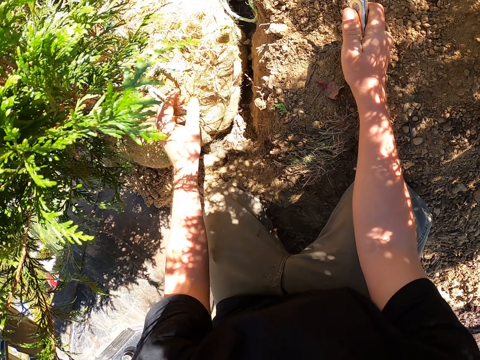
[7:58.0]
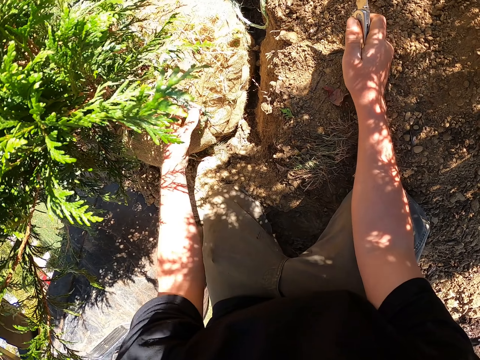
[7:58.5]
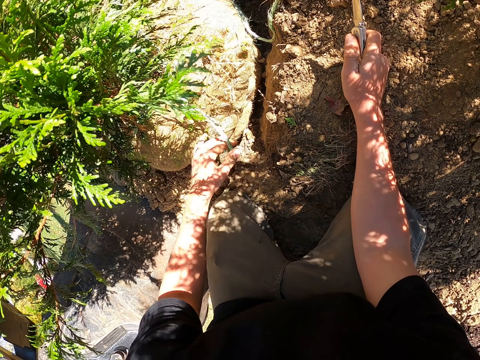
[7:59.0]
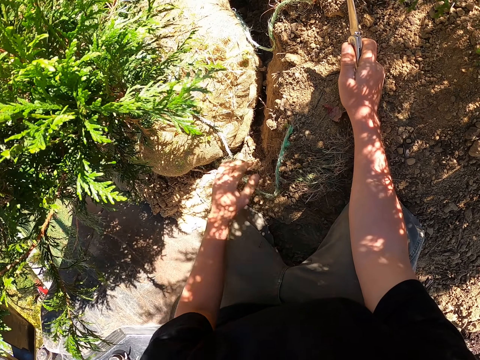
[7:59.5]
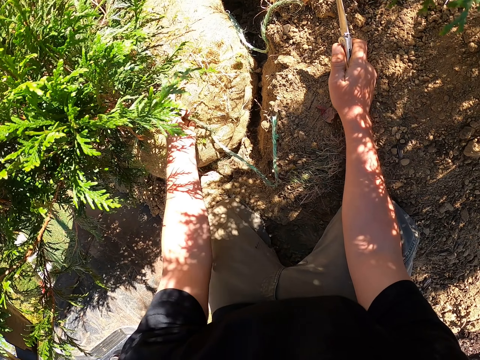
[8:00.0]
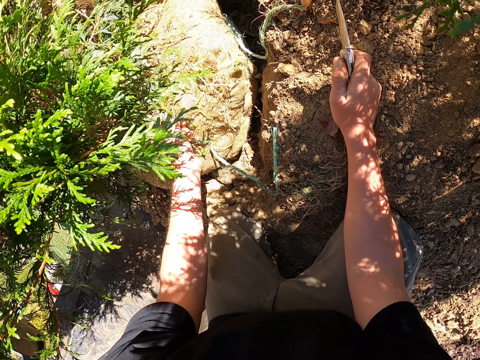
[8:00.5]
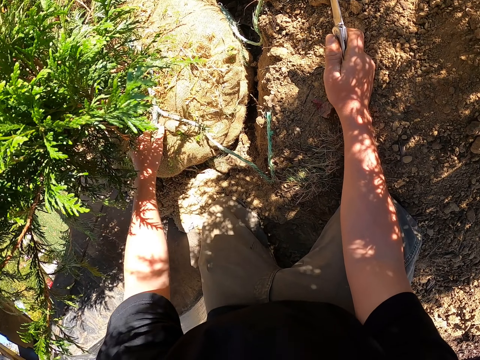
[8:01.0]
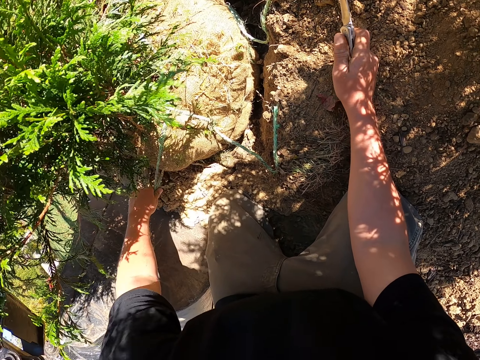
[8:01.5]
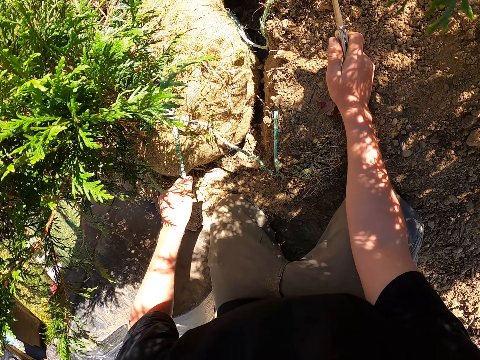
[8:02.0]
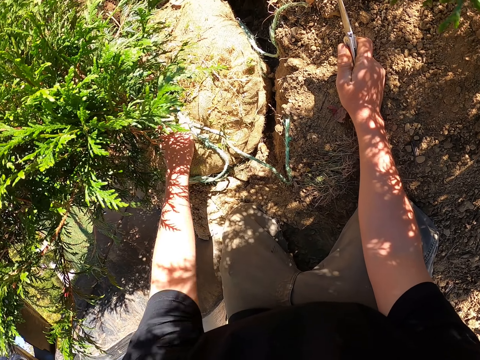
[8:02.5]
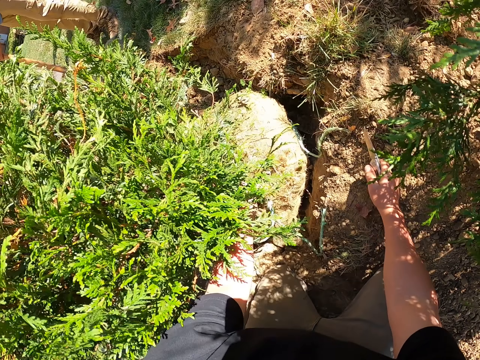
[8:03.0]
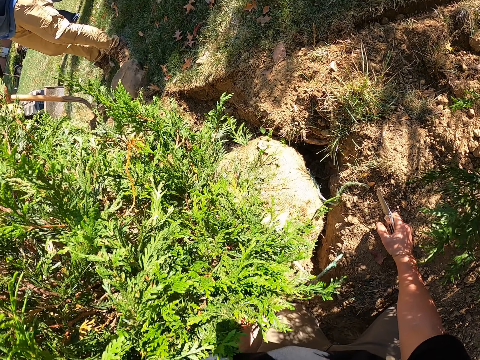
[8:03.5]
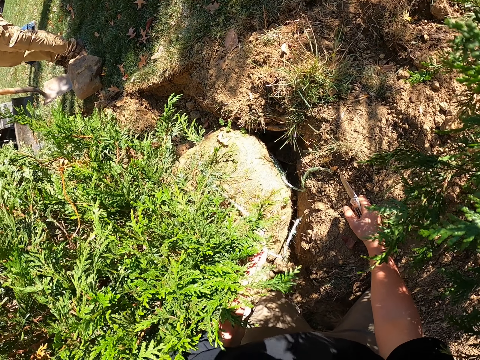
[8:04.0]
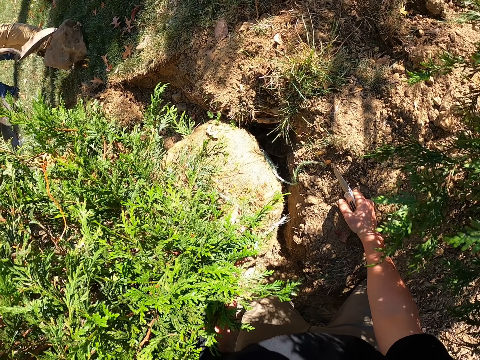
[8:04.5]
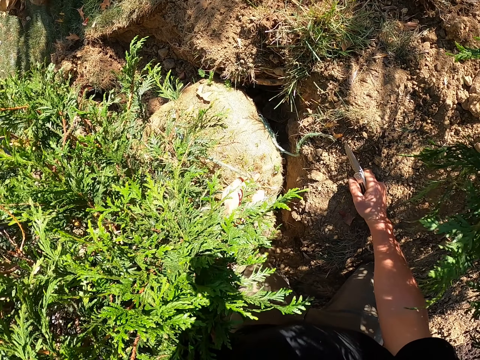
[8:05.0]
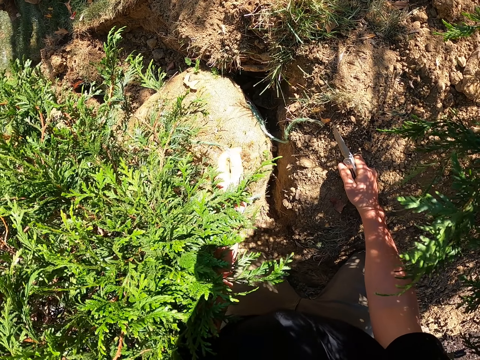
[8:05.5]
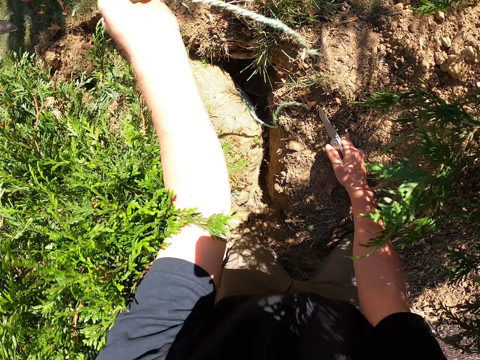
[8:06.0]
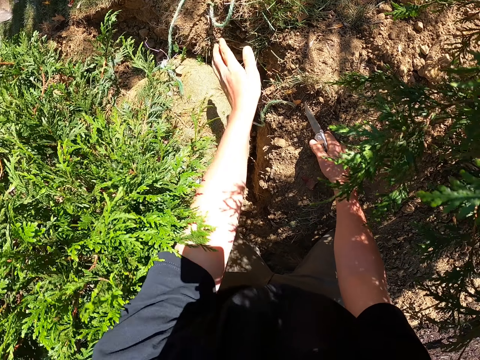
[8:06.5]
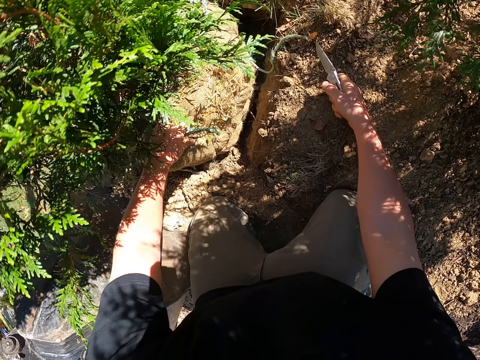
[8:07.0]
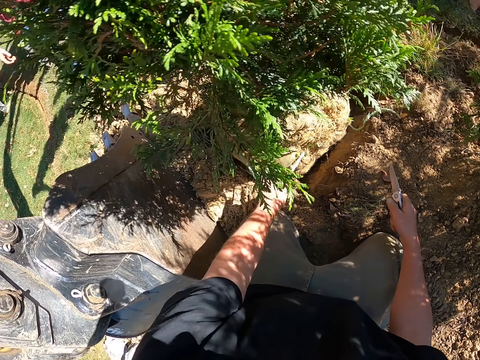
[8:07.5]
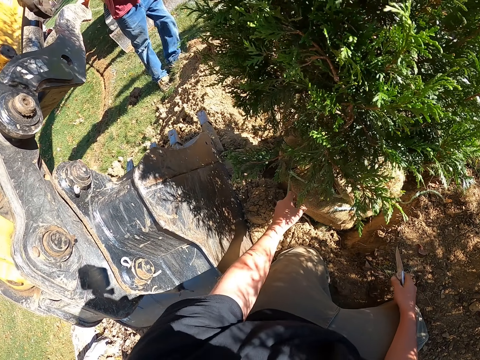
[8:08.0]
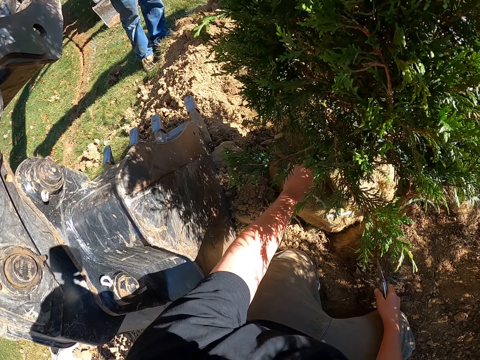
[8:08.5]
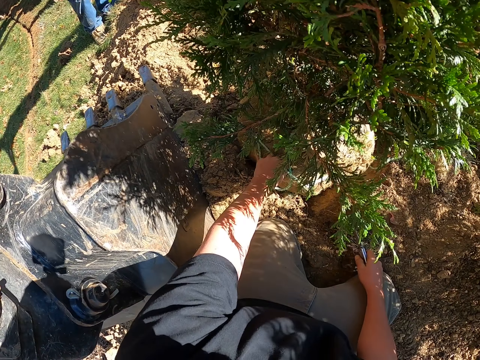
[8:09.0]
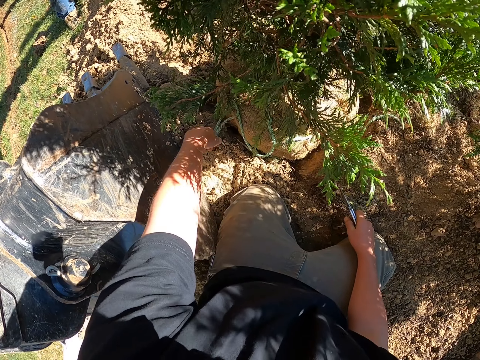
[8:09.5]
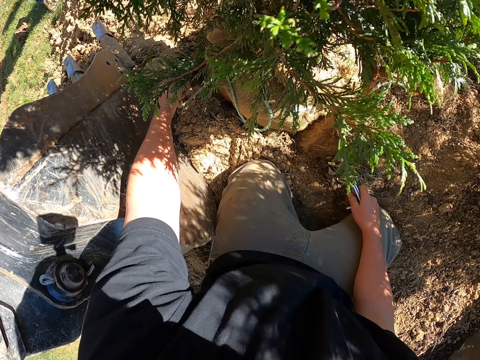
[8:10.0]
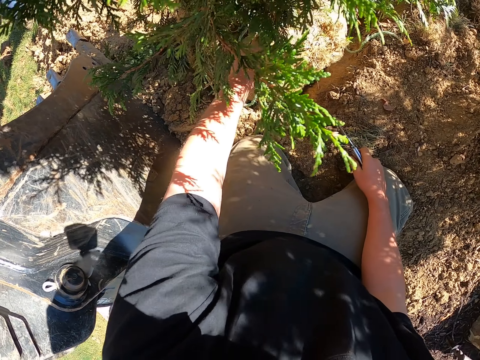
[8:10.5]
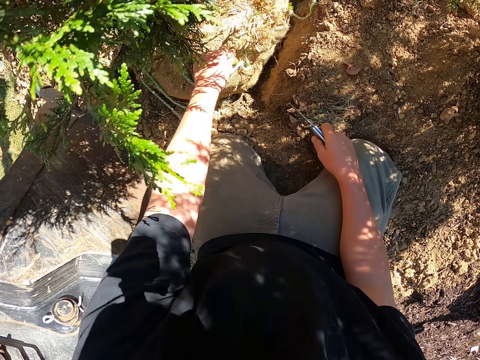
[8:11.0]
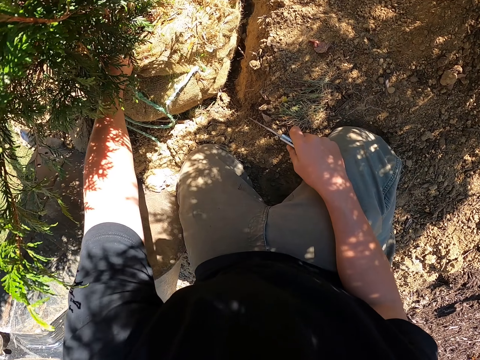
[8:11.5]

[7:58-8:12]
The camera wearer holds the rope with the left hand. They pull the rope with the left hand. They pull the rope again. A man pushes a rock with a spade. The camera wearer looks at the man. They lift the left hand. They pull the rope with the left hand. They pull the rope again.

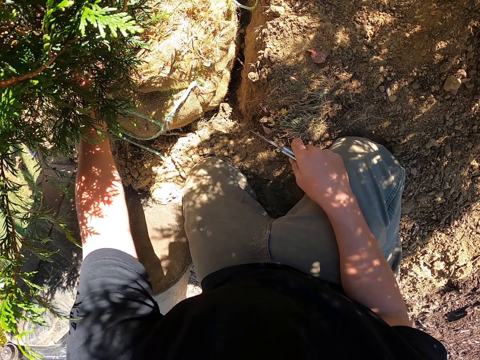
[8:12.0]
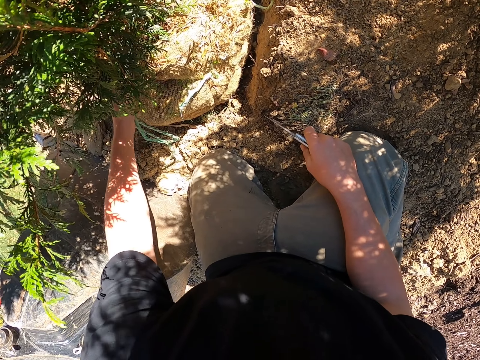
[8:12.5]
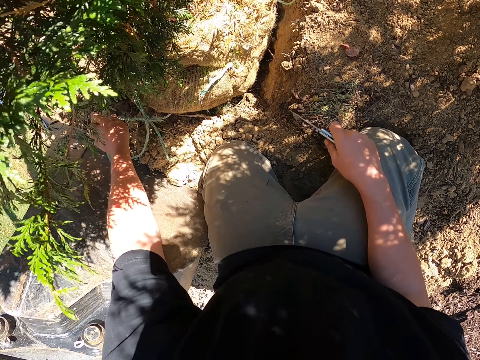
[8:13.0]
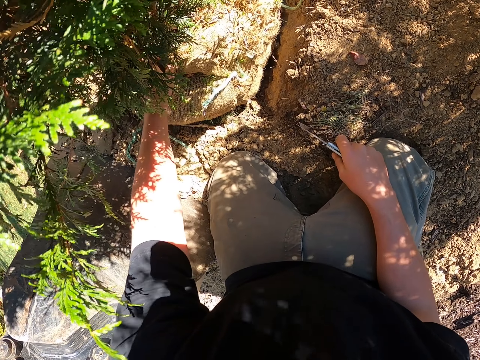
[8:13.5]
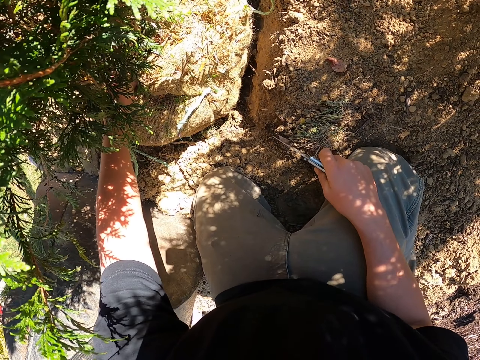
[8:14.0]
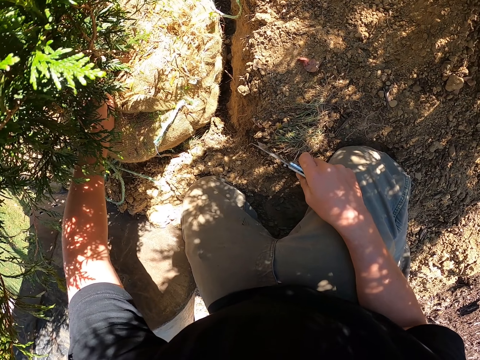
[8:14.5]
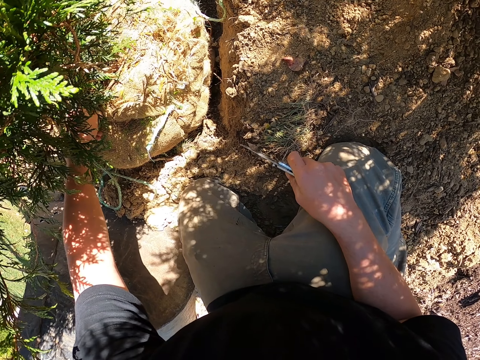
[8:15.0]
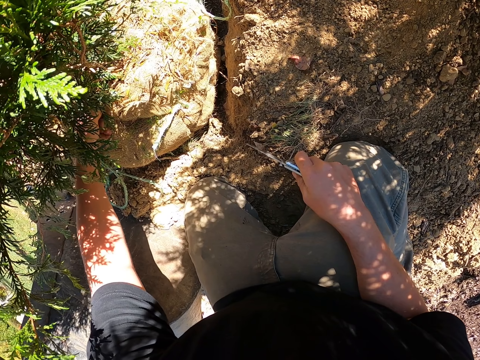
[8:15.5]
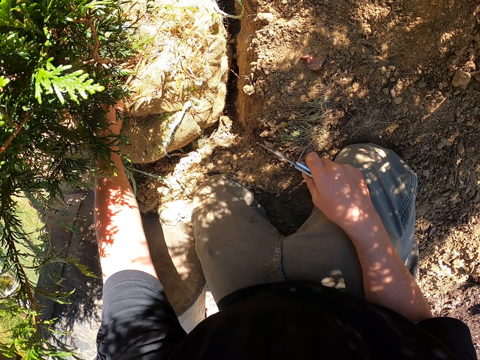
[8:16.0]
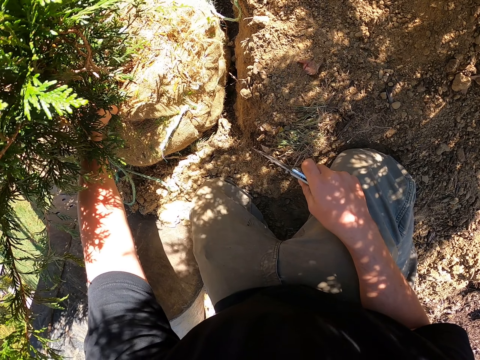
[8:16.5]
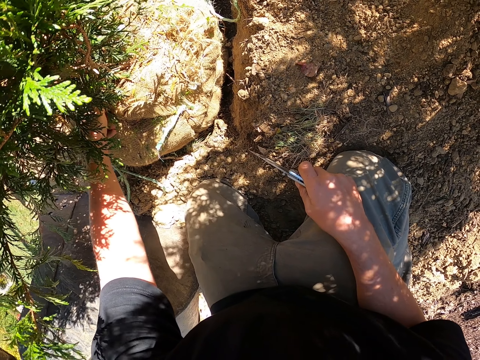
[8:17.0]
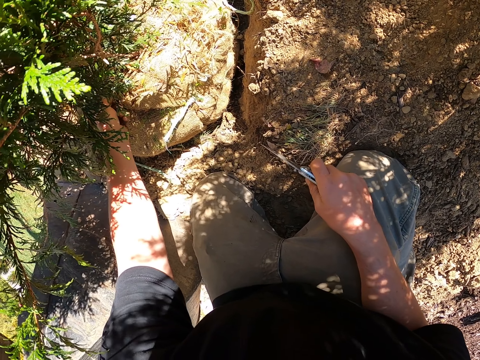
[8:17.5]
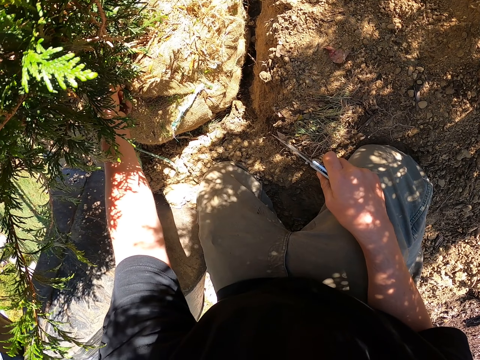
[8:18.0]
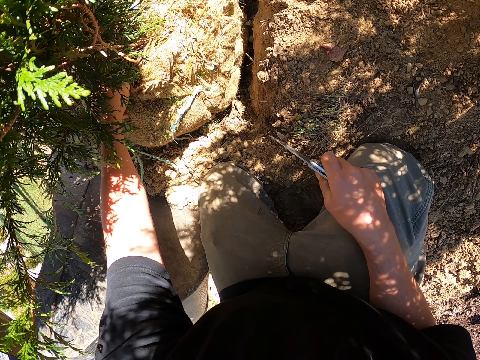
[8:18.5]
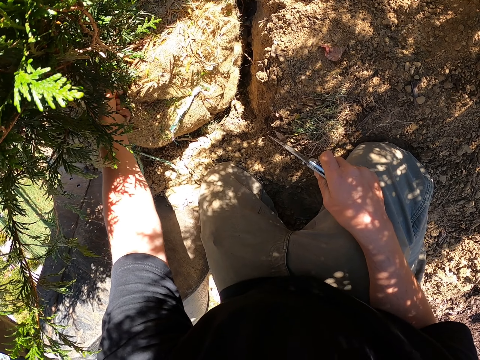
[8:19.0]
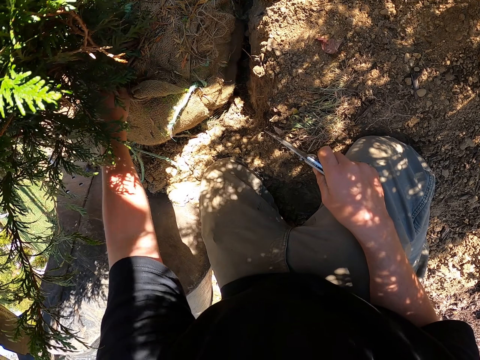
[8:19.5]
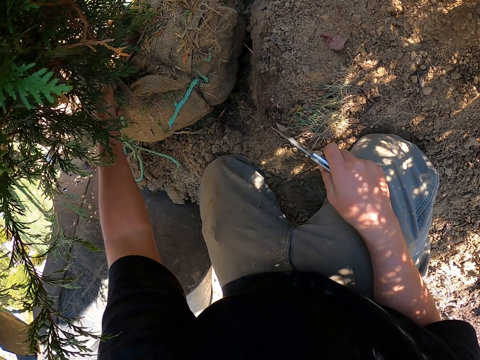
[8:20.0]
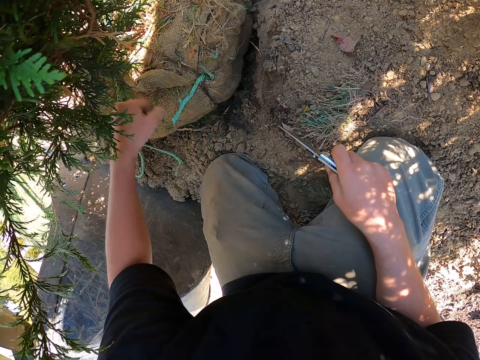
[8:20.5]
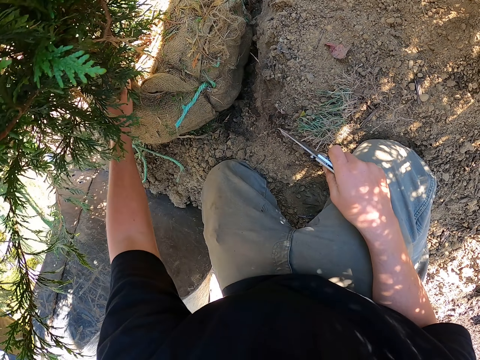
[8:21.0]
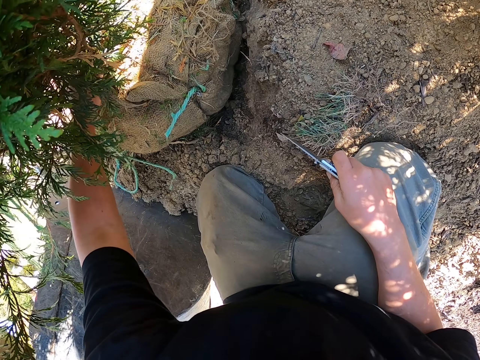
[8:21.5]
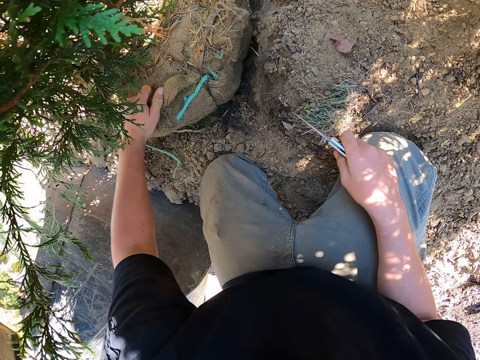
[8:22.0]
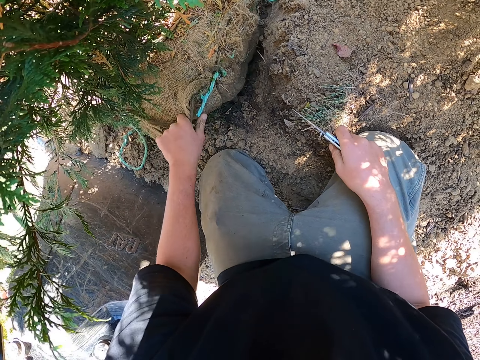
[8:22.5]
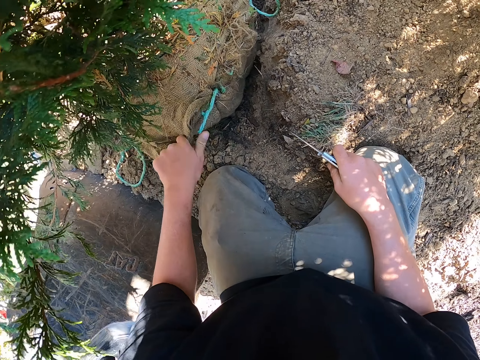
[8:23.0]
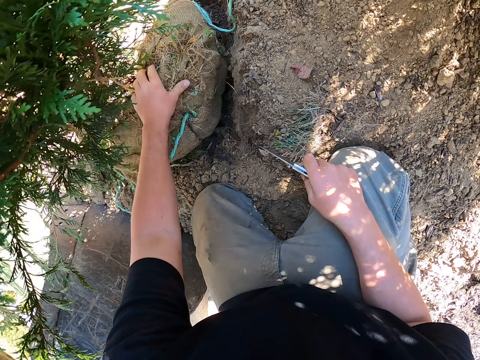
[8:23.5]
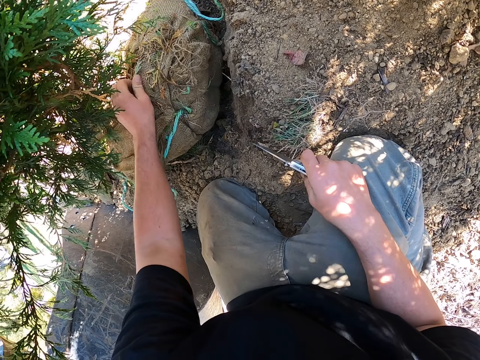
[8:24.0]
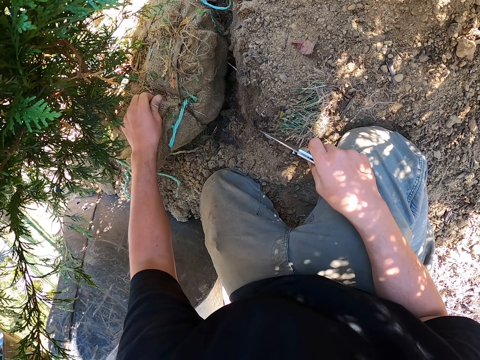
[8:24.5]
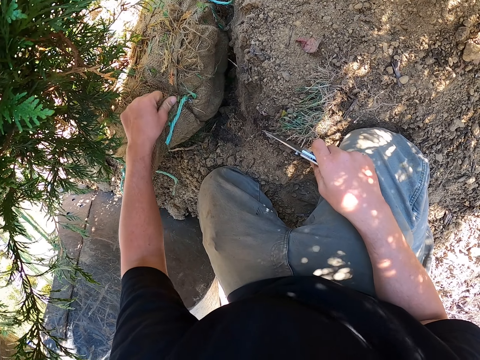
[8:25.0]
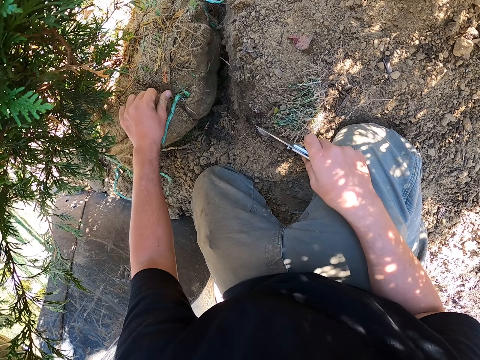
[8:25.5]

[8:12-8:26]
The camera wearer pulls the rope with the left hand. They untie a sack. They pull the rope with the left hand. They pull the rope again. They untie the rope with the left hand. They pull the sack with the left hand. They touch the sack.
